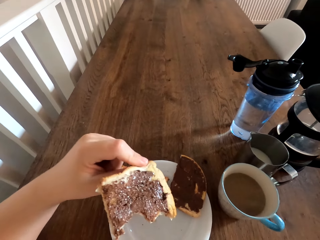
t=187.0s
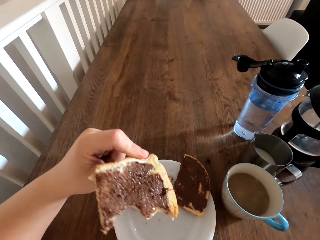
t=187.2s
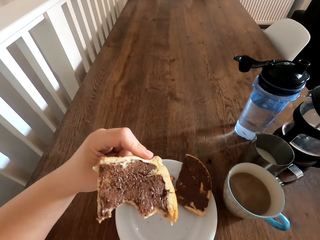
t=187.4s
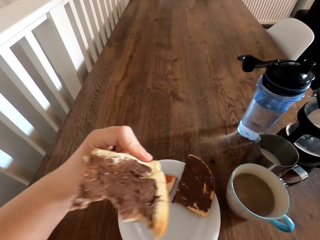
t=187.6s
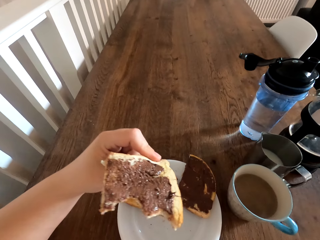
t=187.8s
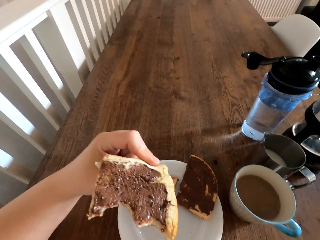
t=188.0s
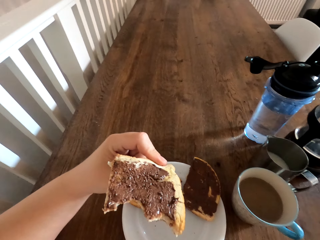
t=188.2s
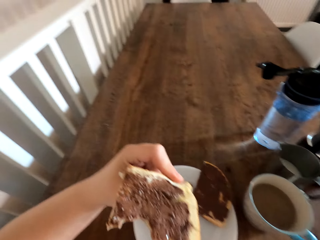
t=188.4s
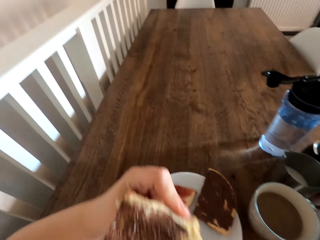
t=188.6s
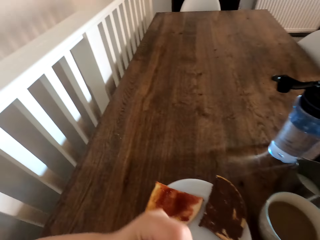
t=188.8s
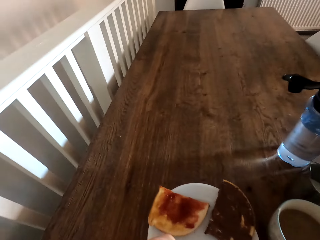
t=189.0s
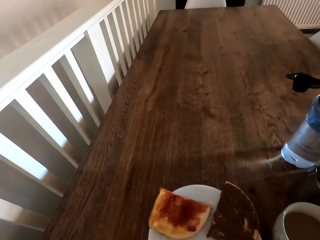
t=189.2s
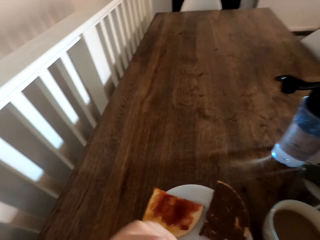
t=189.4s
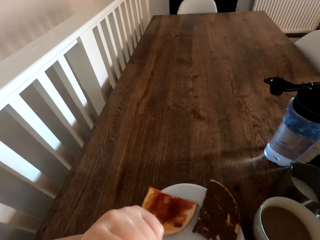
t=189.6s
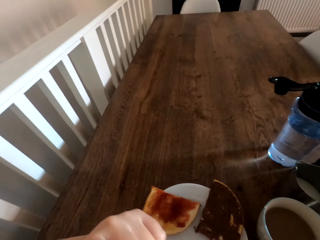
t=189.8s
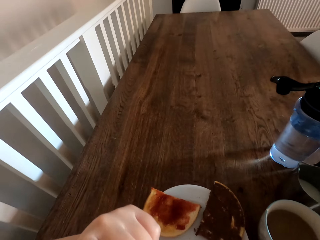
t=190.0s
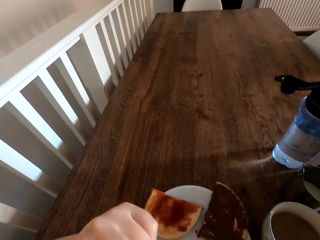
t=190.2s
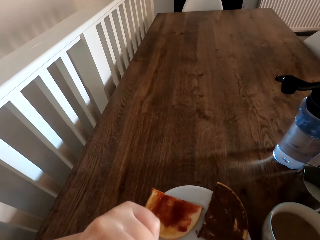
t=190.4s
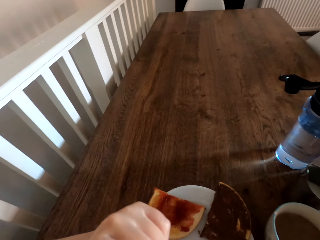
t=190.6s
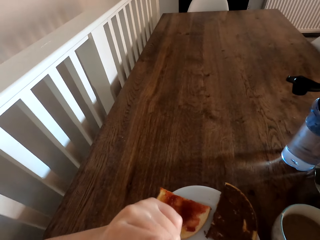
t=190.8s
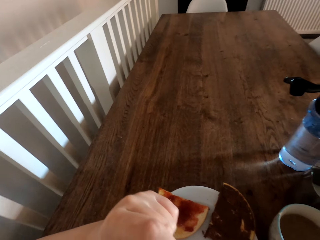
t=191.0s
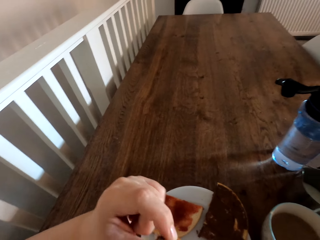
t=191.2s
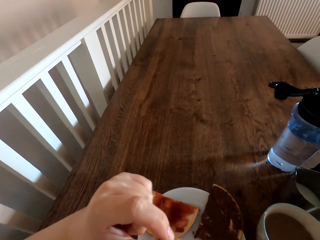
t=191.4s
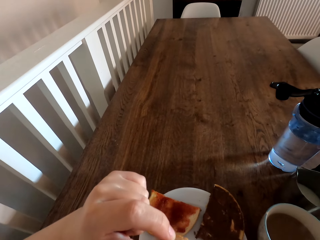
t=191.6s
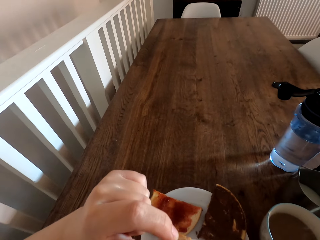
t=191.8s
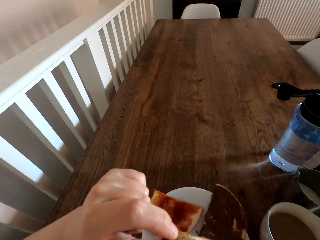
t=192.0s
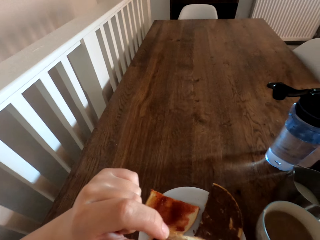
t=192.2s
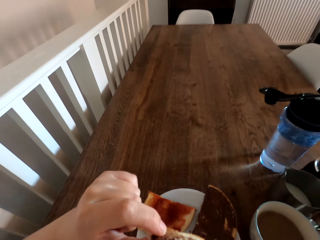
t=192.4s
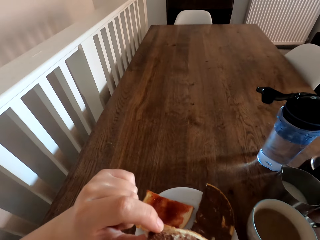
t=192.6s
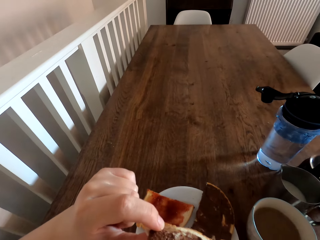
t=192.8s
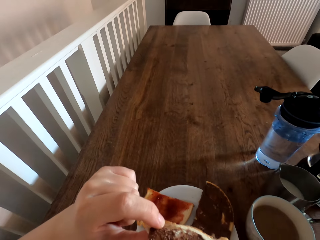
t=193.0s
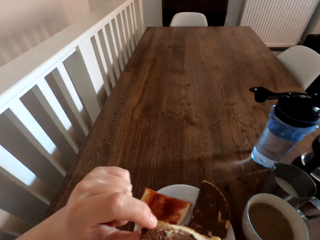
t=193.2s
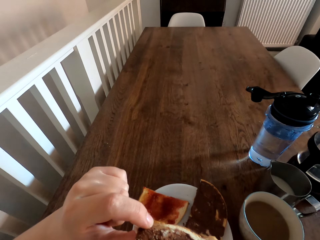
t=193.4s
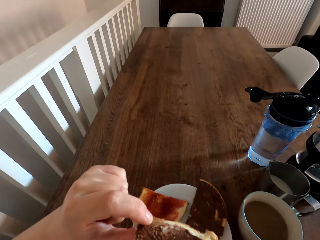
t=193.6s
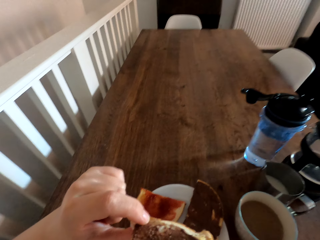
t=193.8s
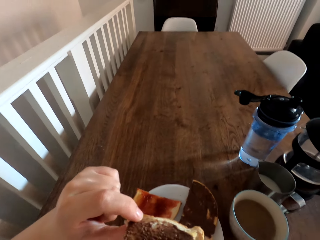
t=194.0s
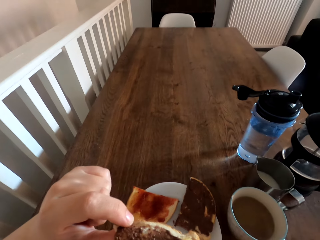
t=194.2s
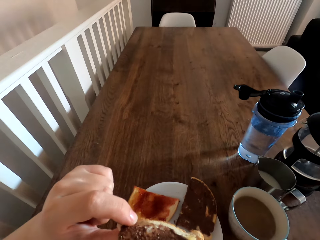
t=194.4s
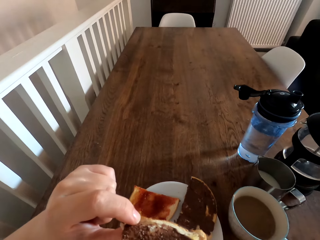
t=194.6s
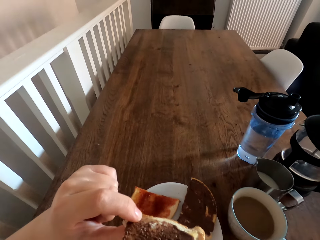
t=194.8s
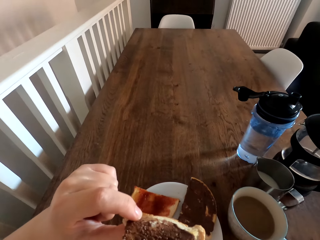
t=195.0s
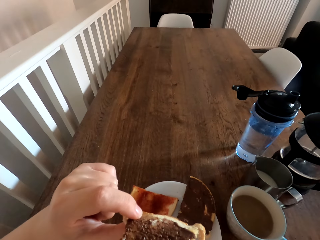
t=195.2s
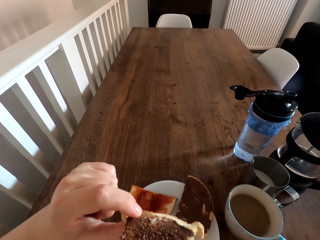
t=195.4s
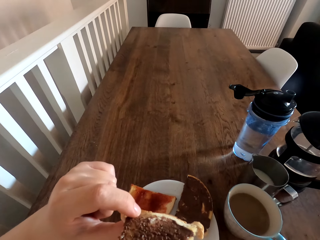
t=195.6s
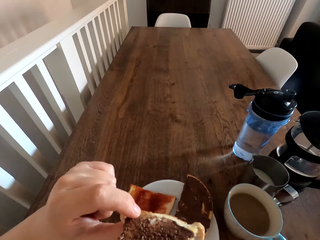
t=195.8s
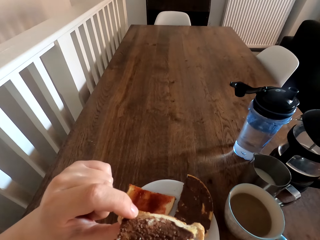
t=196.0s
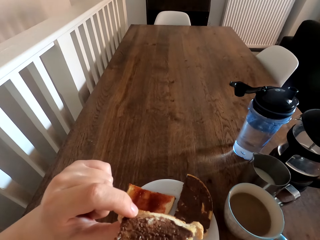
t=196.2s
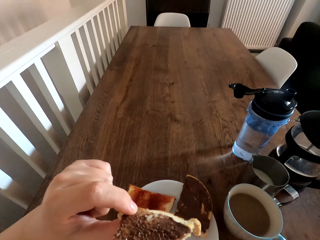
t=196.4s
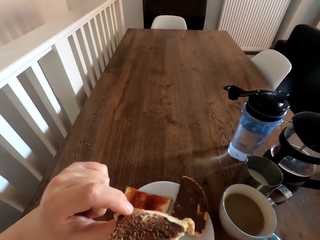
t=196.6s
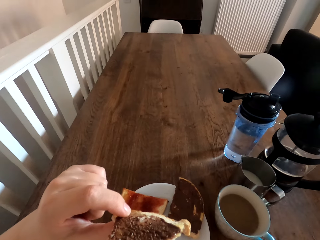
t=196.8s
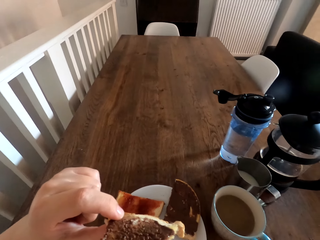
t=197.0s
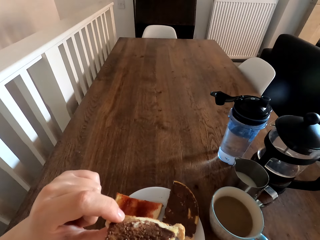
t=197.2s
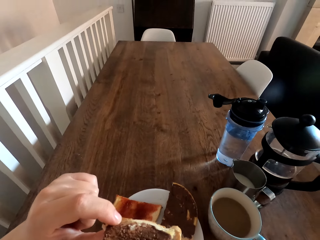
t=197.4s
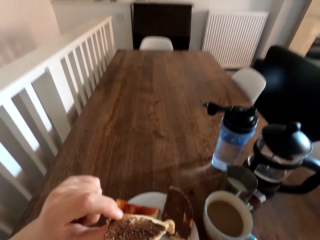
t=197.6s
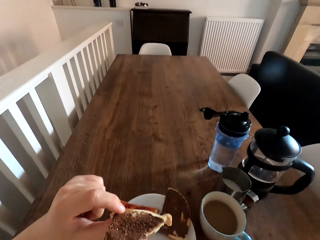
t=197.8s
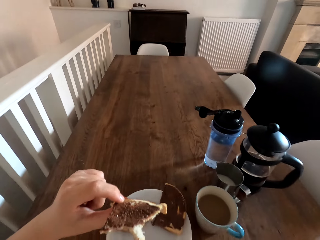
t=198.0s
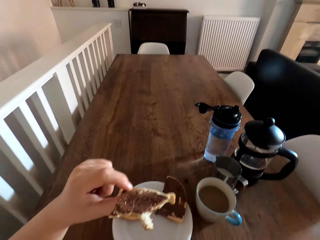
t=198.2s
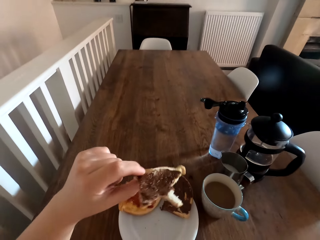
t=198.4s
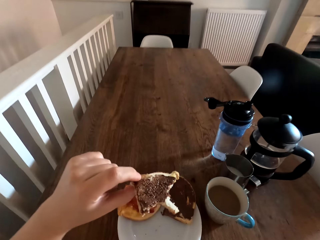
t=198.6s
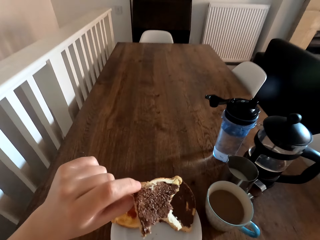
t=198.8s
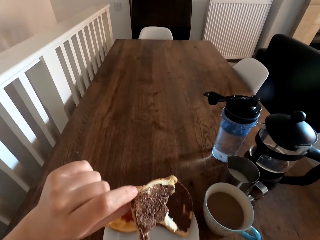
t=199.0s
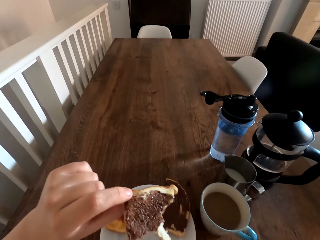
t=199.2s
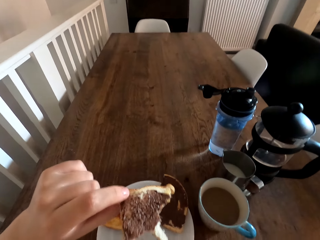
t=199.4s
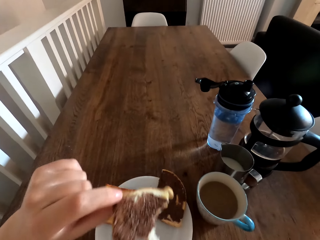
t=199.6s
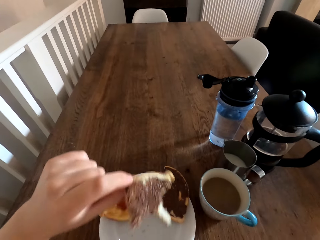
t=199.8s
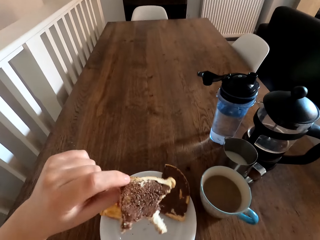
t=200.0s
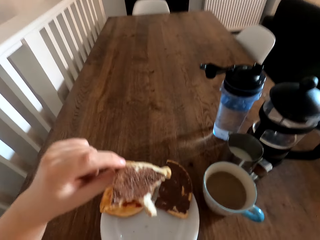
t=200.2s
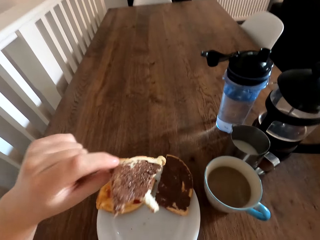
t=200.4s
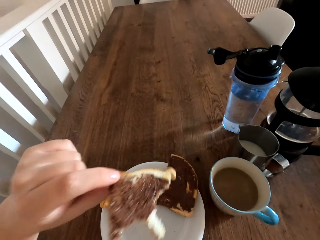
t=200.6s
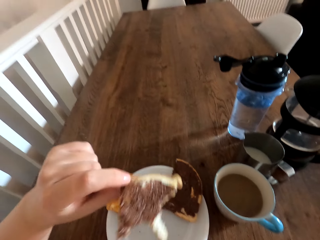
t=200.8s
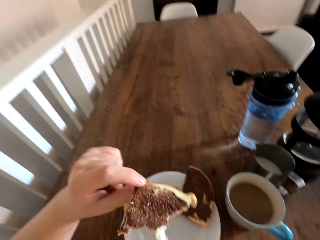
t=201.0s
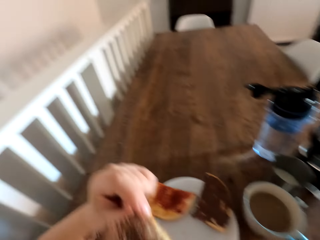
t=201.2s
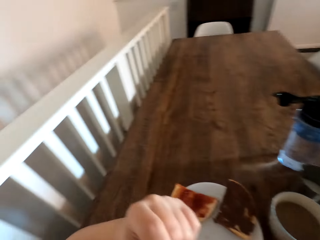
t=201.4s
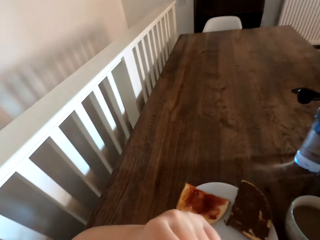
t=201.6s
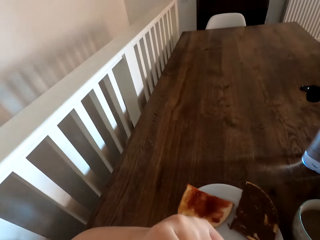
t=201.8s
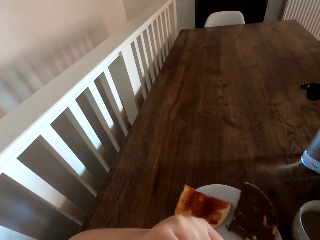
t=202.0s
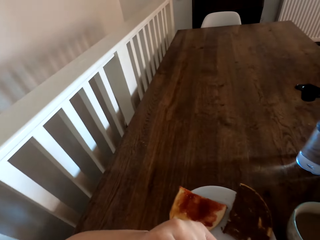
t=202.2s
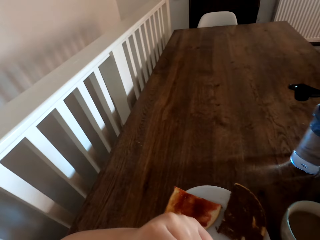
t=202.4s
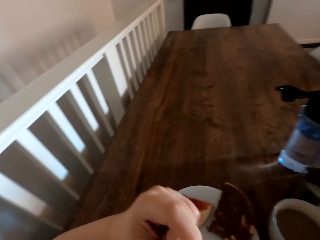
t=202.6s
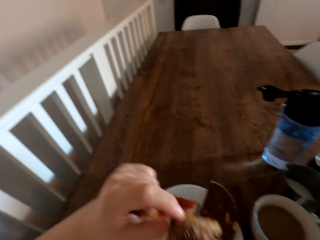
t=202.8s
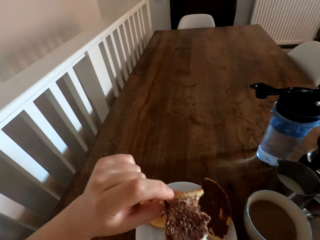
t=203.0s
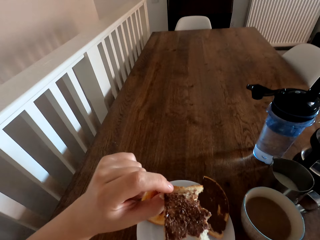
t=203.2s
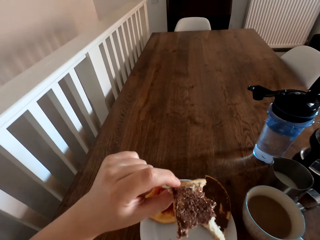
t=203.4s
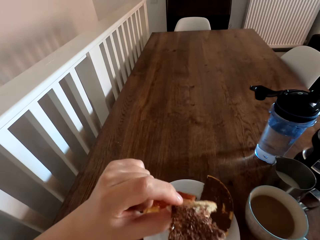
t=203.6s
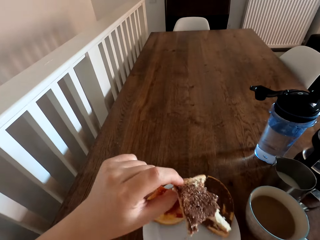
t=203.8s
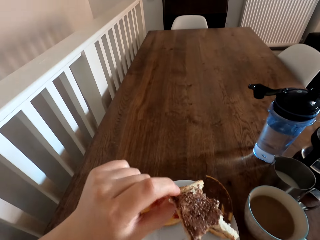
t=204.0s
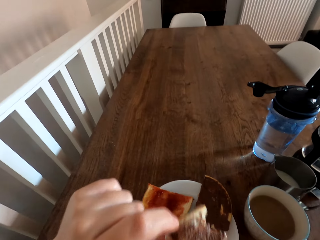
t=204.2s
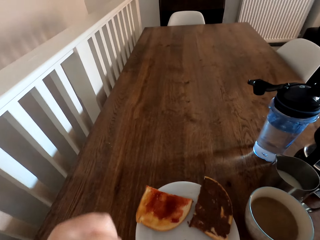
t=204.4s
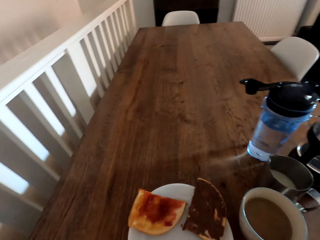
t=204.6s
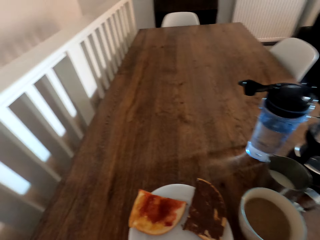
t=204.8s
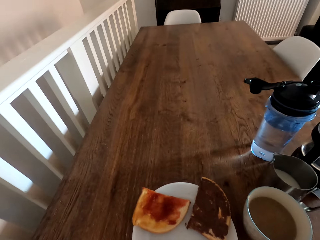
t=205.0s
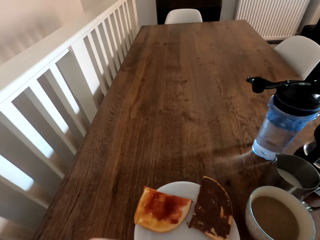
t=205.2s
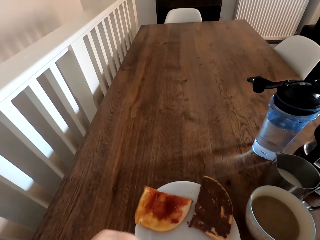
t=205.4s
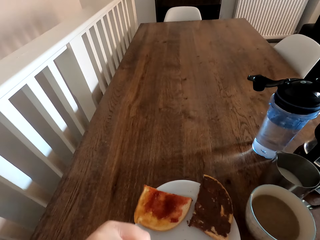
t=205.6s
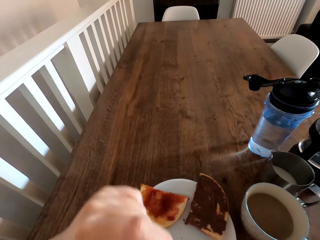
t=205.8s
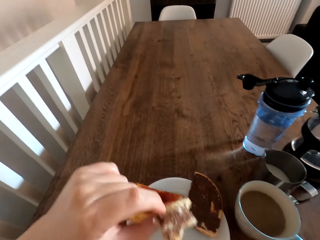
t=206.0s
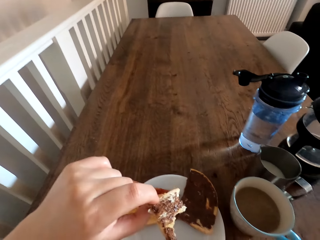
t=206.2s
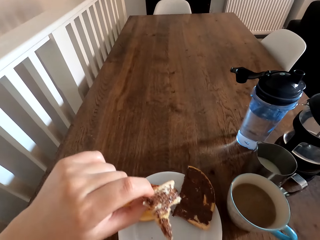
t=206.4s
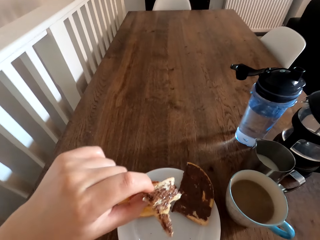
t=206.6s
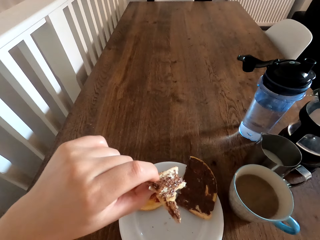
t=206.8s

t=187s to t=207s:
The camera wearer bites the bread. They hold the bread. They bite the bread. They hold the bread. They bite the bread.

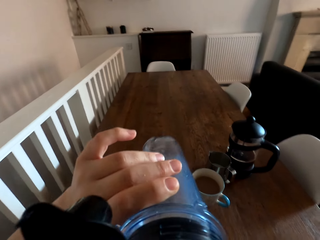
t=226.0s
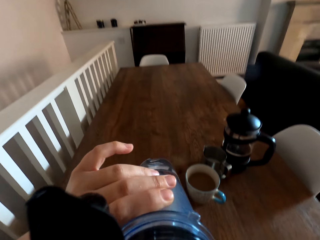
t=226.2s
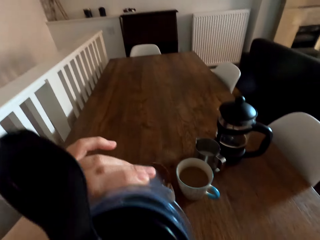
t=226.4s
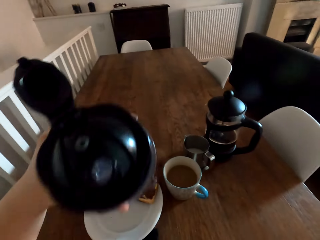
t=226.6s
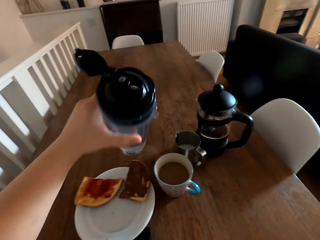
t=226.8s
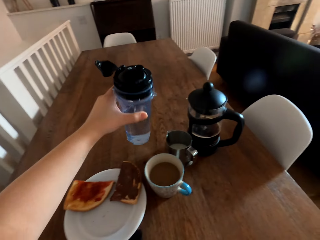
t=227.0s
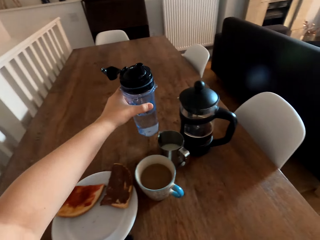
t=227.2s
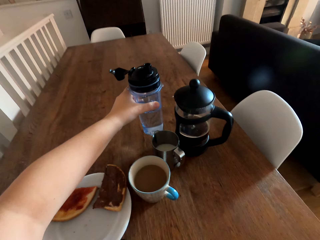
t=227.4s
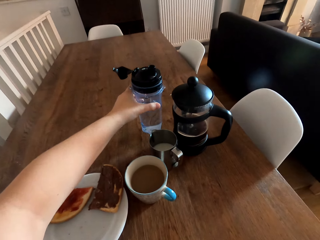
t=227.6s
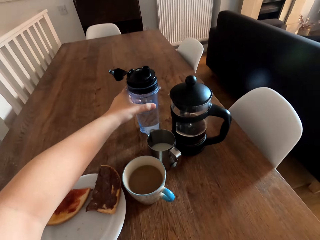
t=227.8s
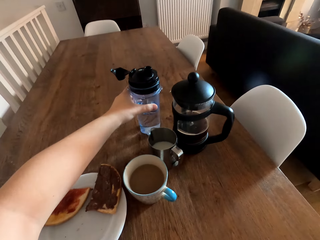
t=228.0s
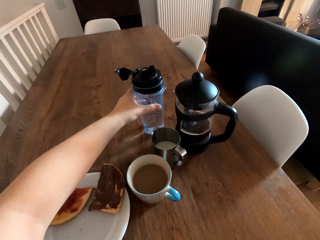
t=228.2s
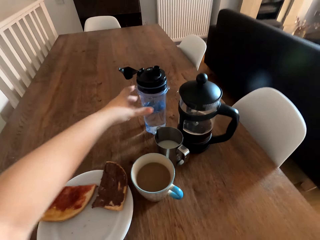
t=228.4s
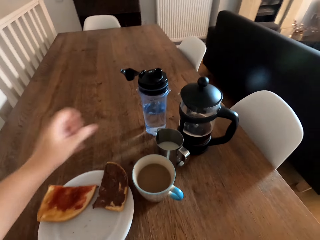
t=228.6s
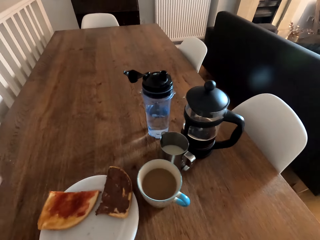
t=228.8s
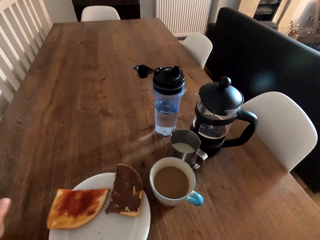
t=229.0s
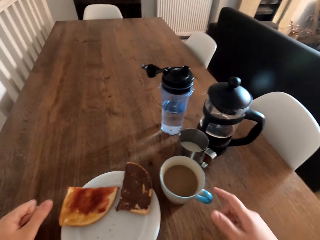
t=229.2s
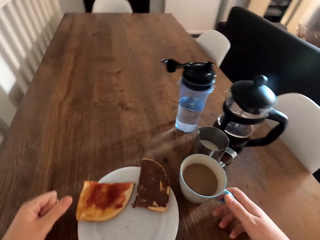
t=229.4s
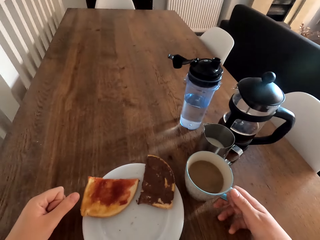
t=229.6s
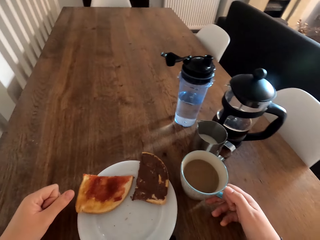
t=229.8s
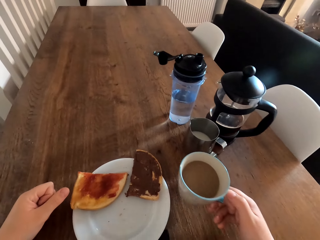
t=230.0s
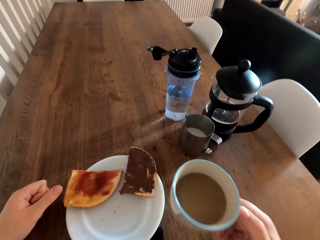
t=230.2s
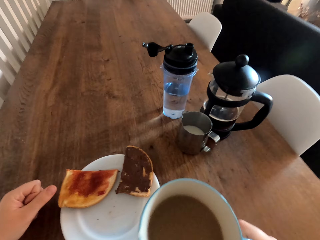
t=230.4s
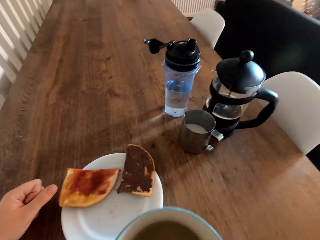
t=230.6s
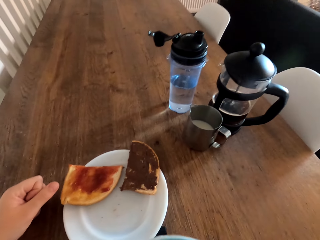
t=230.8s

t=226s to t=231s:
The camera wearer puts the water bottle down. They take the cup.
